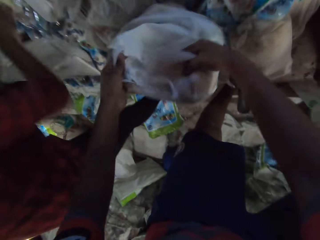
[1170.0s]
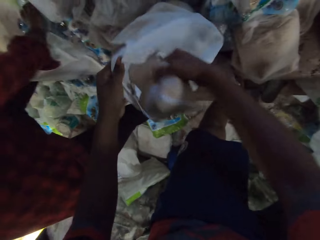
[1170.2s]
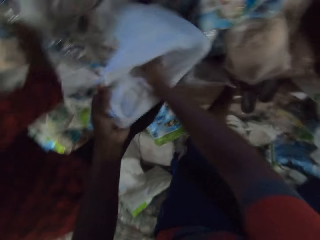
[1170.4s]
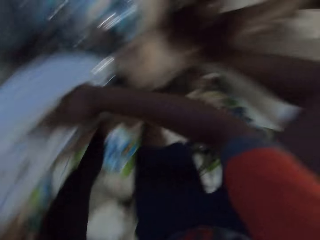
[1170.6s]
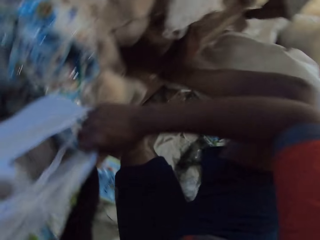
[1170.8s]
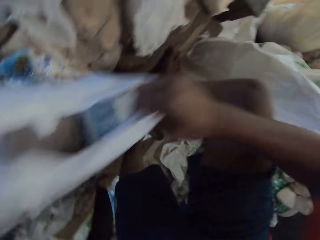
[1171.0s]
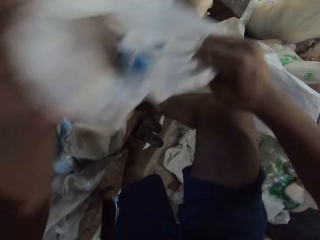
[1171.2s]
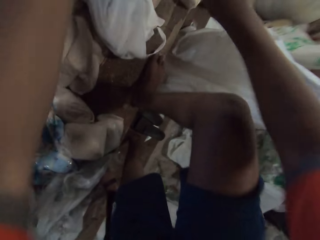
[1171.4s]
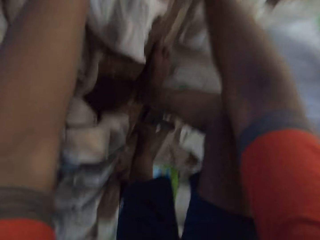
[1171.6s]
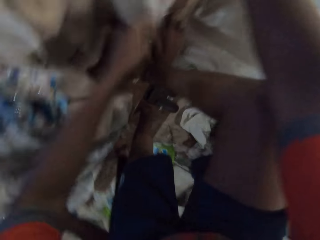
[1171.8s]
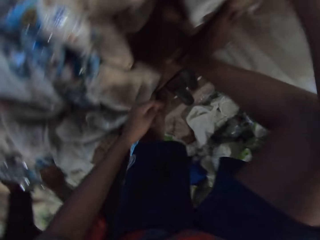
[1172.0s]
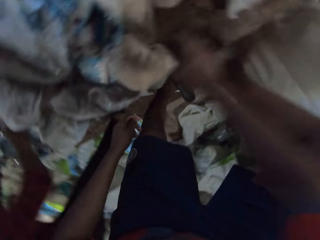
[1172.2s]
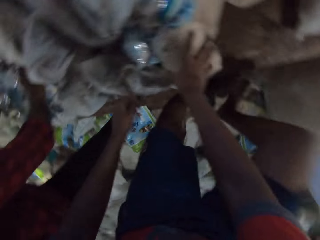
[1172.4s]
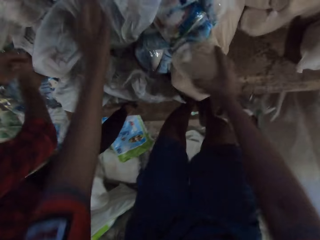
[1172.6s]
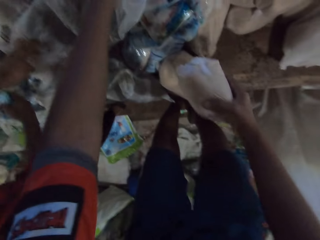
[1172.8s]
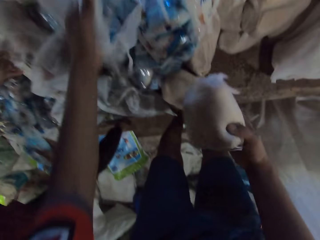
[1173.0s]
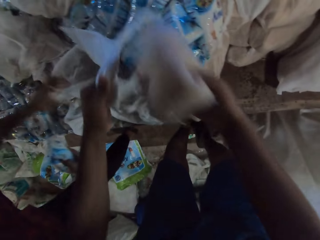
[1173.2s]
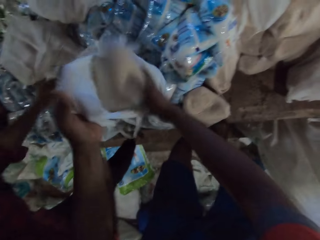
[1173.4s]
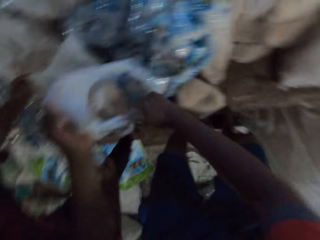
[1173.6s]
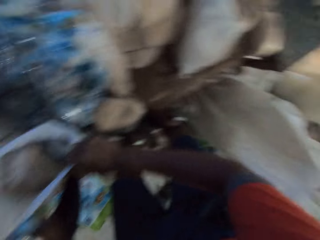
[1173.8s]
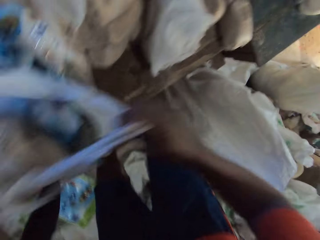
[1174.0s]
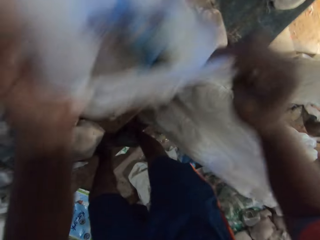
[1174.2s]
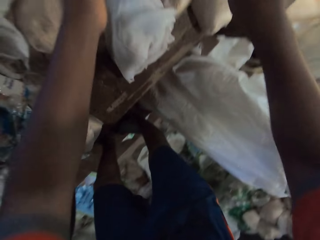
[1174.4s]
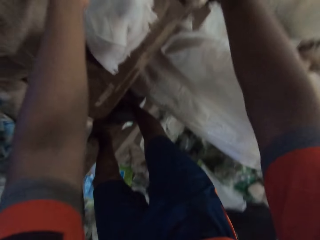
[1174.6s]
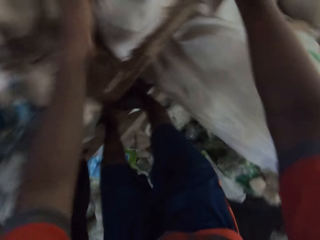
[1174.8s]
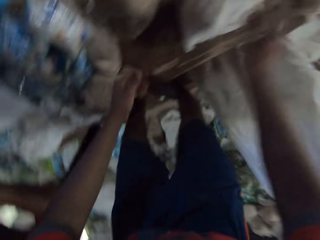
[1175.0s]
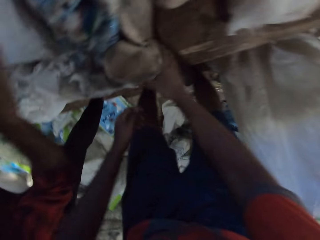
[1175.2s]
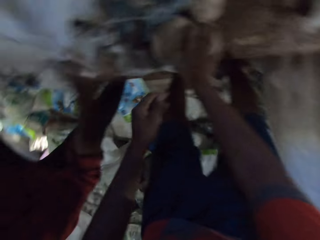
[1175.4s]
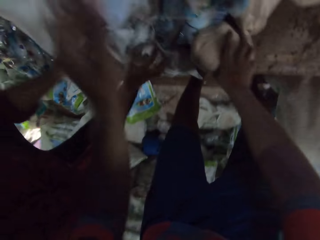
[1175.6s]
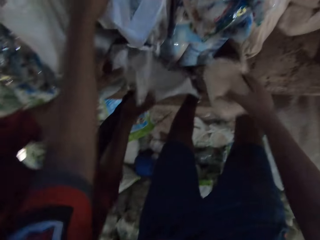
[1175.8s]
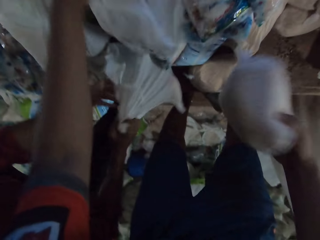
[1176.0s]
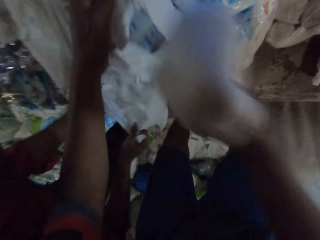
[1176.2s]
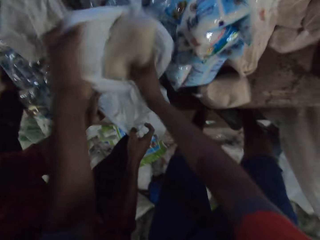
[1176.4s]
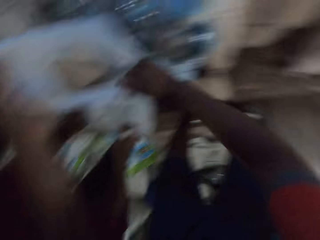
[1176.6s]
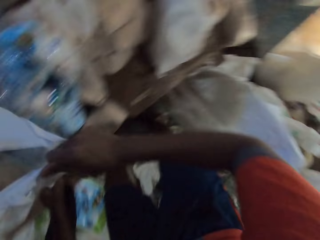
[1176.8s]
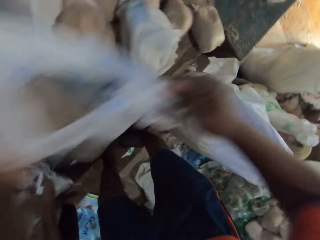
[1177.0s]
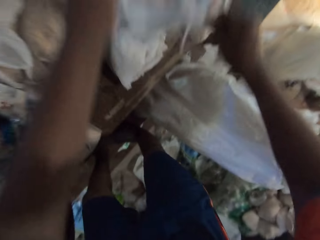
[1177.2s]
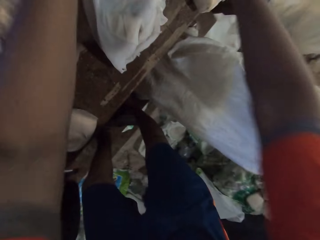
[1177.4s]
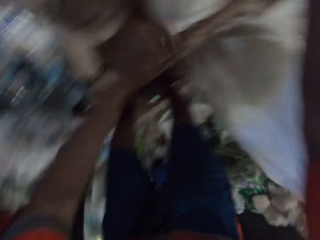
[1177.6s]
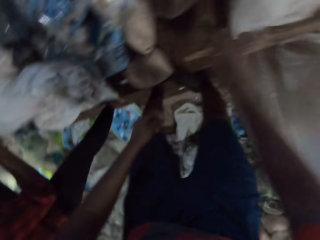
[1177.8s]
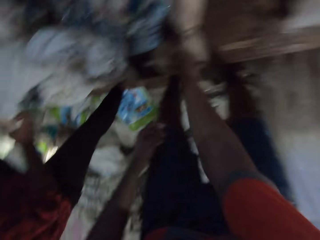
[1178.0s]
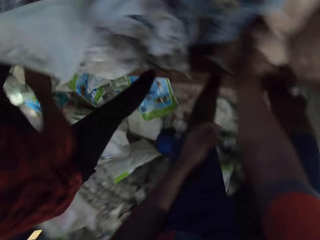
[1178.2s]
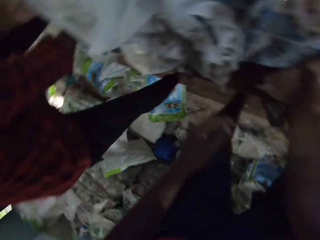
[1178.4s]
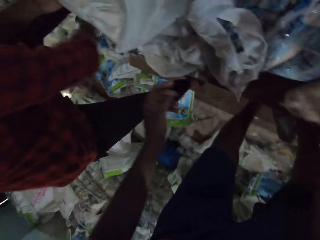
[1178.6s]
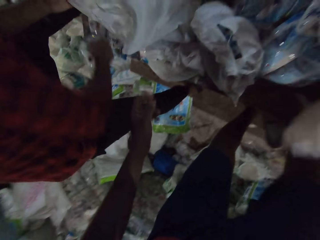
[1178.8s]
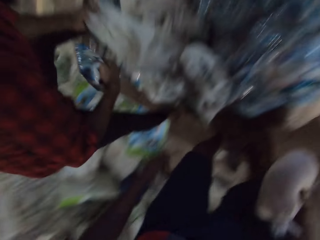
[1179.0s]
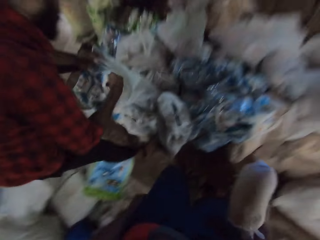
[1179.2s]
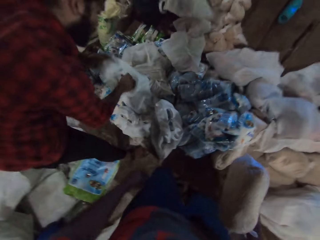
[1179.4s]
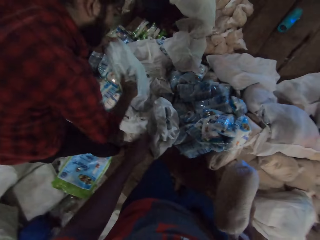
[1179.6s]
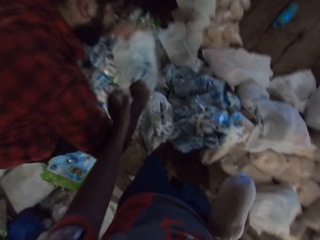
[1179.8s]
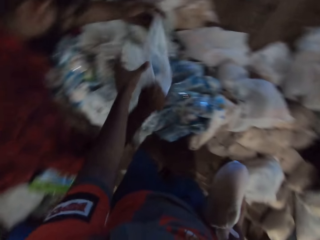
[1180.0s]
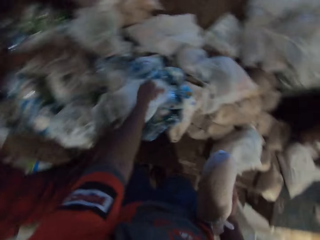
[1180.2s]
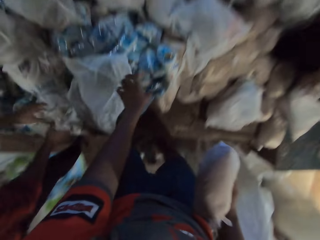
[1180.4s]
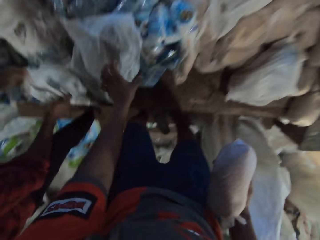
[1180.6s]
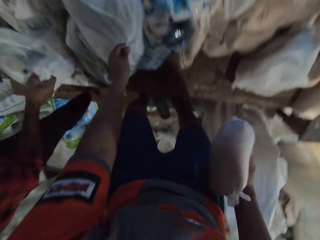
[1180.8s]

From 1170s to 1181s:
The man picks up a pack of sugar from the table with his right hand. The camera wearer moves the plastic bag from the table with his hands. He puts a packed packet in the carrier bag. He picks a bag from the table with his right hand. The man picks up the pack of sugar from the table with his right hand, and picks up the plastic bag from the table with his left hand. The camera wearer holds the plastic bag on the table with his left hand. He puts the bag into the plastic bag with his right hand. He moves the plastic bag from the table with his hands. The man moves the plastic bag on the table with his hands. The camera wearer picks the bag from the table with his right hand. He holds the plastic bag on the table with his left hand. He puts the bag into the plastic bag with his right hand. He moves the plastic bag from the table with his hands. He picks the bag from the table with his right hand. The man picks up the pack of sugar from the table with his right hand, puts the pack of sugar into the plastic bag with his right hand, and moves the plastic bag on the table with his hands.

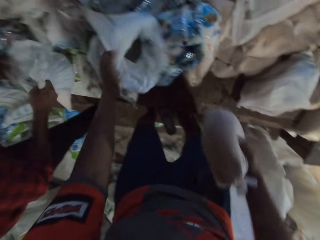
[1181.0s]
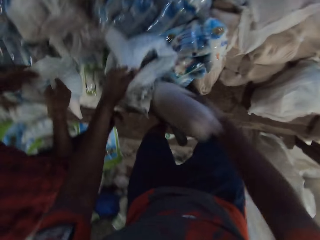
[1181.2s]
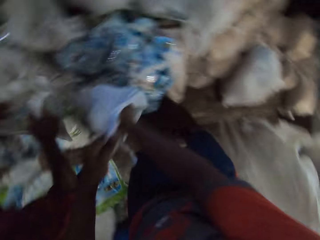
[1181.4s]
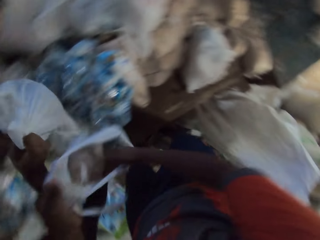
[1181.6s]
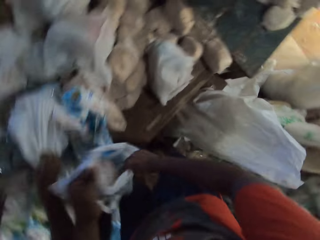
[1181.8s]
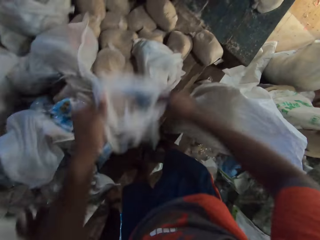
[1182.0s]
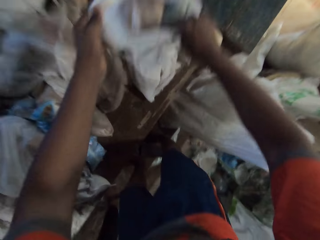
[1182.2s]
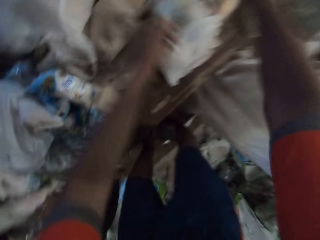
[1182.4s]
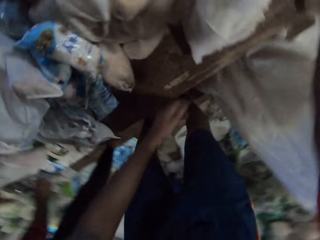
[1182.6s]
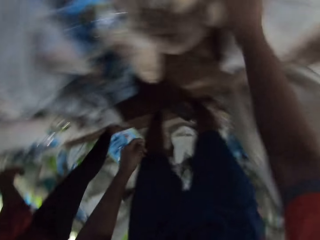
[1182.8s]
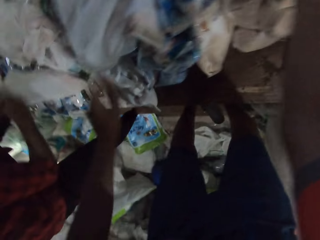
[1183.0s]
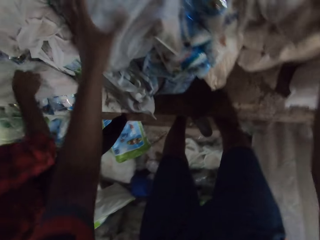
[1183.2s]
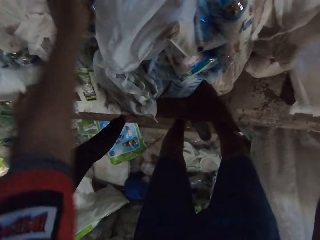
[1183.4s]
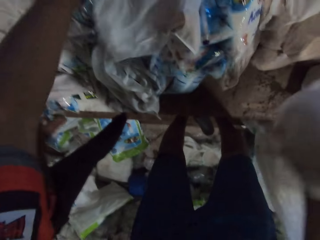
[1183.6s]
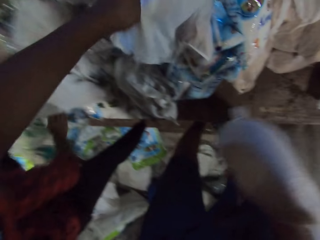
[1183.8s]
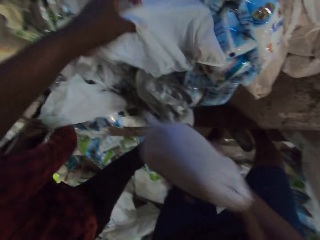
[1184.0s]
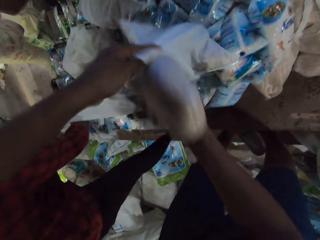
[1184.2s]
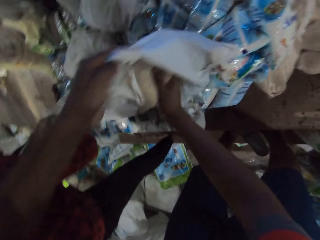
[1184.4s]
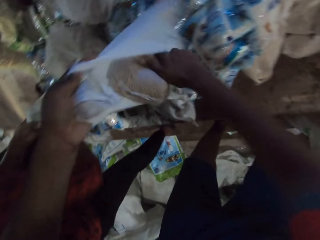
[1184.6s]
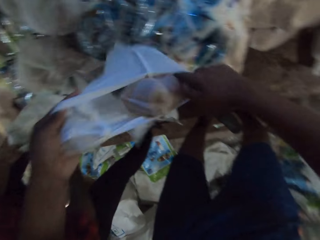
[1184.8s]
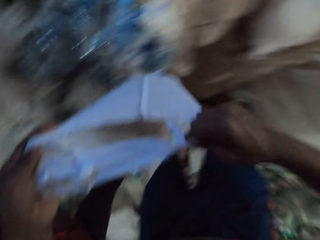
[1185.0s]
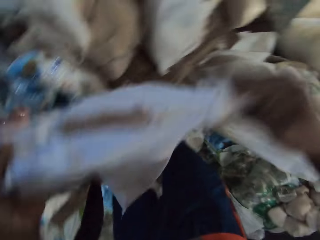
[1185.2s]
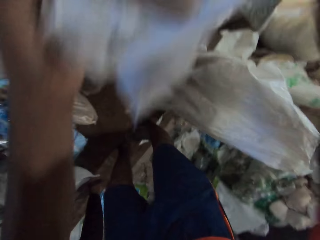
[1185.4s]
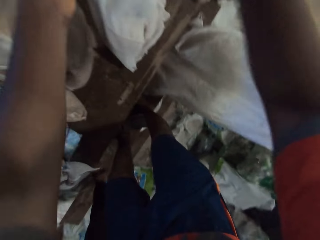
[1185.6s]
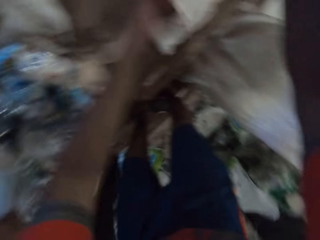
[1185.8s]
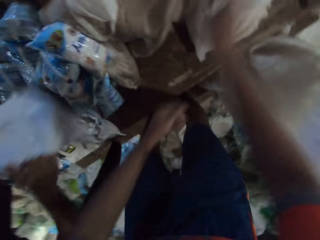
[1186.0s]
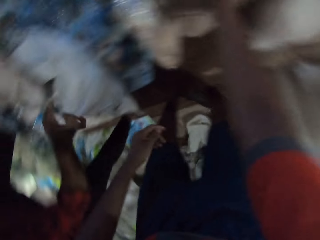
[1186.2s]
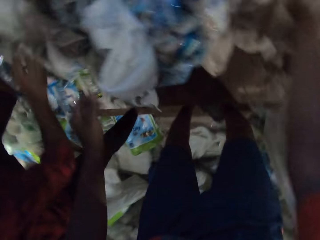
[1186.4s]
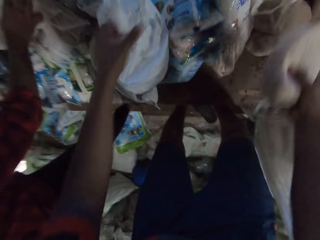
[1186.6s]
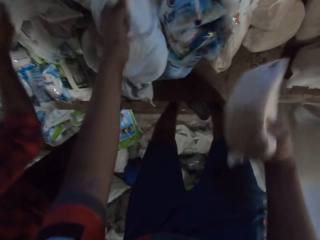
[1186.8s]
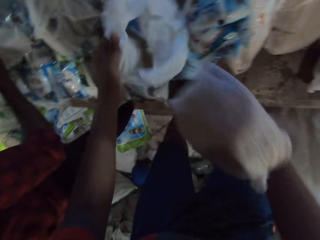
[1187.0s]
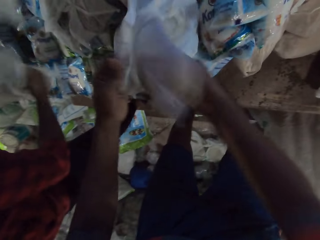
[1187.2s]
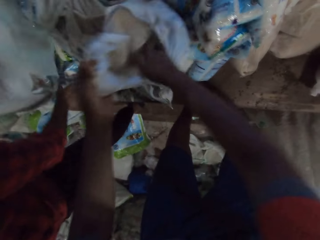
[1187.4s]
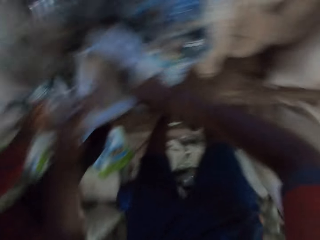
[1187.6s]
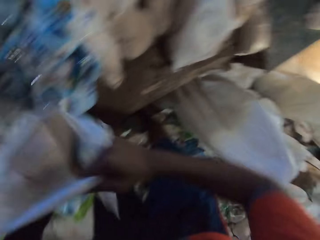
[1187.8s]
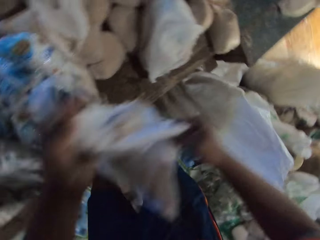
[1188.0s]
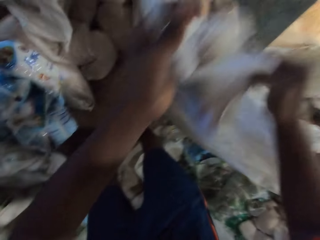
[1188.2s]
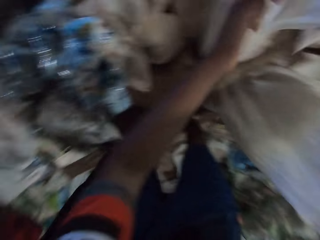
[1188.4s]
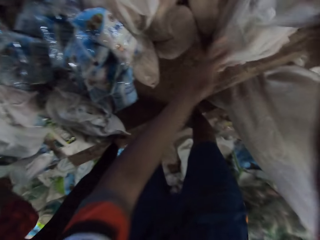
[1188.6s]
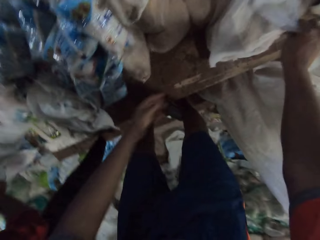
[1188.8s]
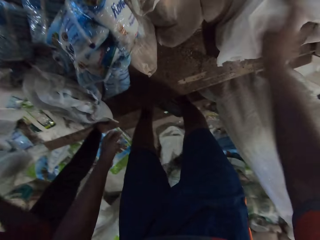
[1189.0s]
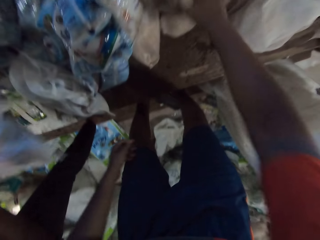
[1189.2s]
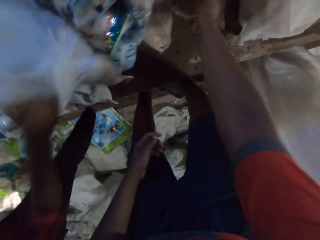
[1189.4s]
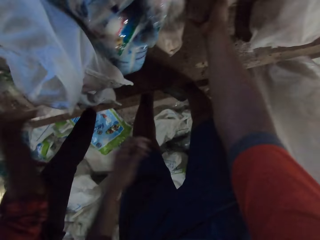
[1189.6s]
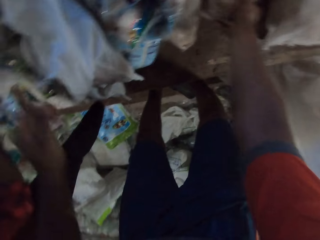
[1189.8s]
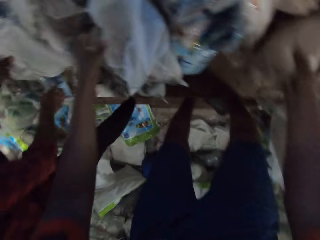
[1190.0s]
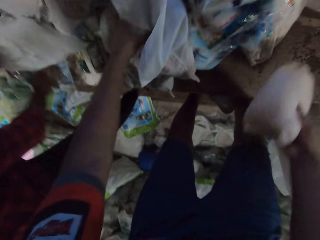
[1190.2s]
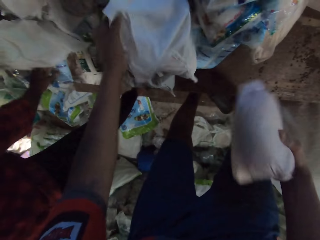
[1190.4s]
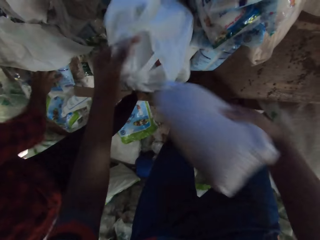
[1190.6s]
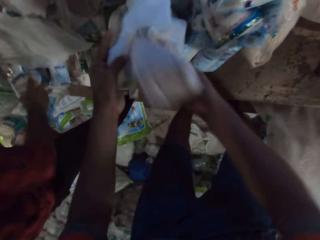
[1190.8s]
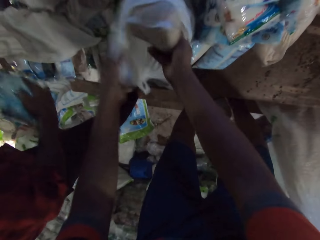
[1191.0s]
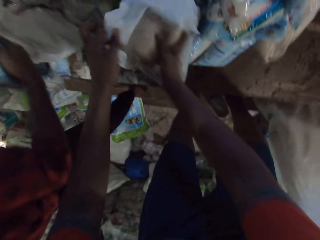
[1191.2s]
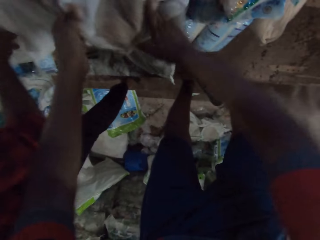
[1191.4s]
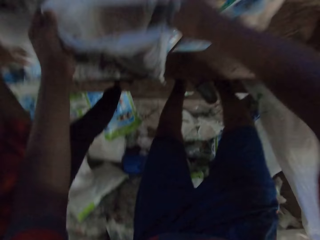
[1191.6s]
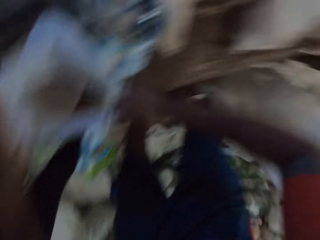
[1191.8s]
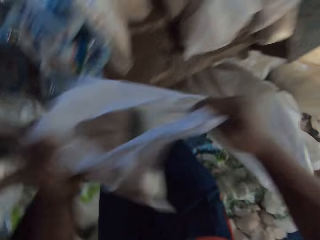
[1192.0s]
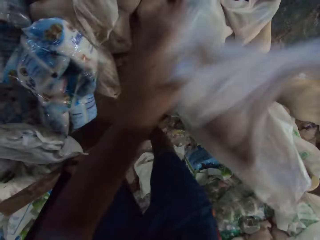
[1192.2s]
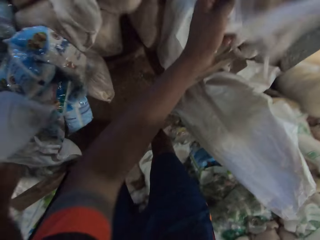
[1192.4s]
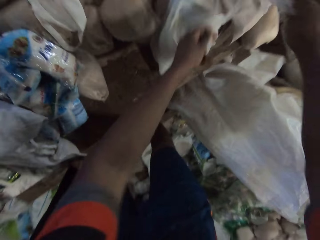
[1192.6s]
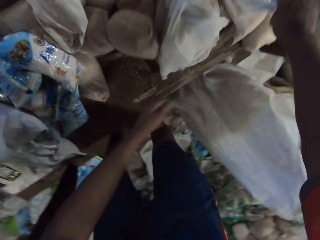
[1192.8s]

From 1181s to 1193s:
The man picks up a plastic bag from the table with his left hand. The camera wearer picks the plastic bag from the table with his left hand. He puts the bag into the plastic bag with his right hand. He moves the plastic bag from the table with his hands. The man drops the plastic bag on the table with his hands. The camera wearer picks a bag from the table with his right hand. The man picks up the plastic bag from the table with his left hand, picks up the plastic bag from the table with his hands, and picks up a pack of sugar from the table with his right hand. The camera wearer puts the bag into the plastic bag with his right hand. He moves the plastic bag from the table with his hands. The man moves the plastic bag on the table with his hands. The camera wearer picks the bag from the table with his right hand. The man picks up the plastic bag from the table with his hands. The camera wearer picks the plastic bag from the table with his left hand. He puts the bag into the plastic bag with his right hand. The man picks up the pack of sugar from the table with his right hand. The camera wearer moves the plastic bag from the table with his hands. He drops the plastic bag on the table with his hands. The man puts the pack of sugar into the plastic bag with his right hand. The camera wearer picks the bag from the table with his right hand. The man moves the plastic bag on the table with his hands. He picks up the pack of sugar from the table with his right hand. The camera wearer opens the plastic bag with his left hand. He puts the bag into the plastic bag with his right hand. The man puts the pack of sugar into the plastic bag with his right hand. The camera wearer moves the plastic bag from the table with his hands. The man moves the plastic bag on the table with his hands. The camera wearer drops the plastic bag on the table with his hands.
